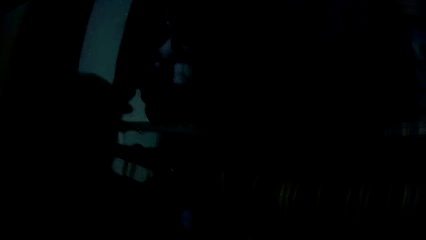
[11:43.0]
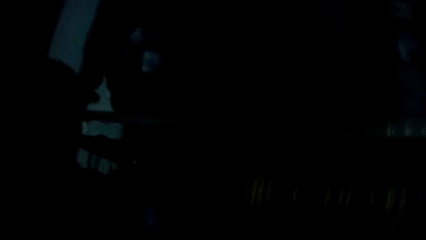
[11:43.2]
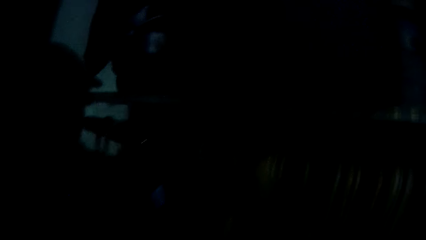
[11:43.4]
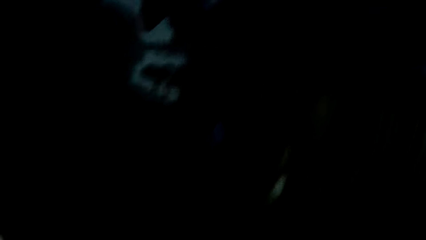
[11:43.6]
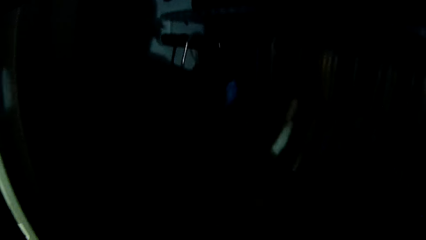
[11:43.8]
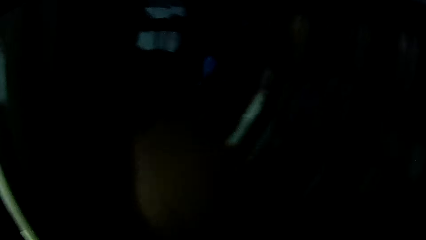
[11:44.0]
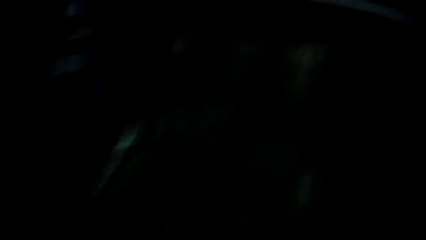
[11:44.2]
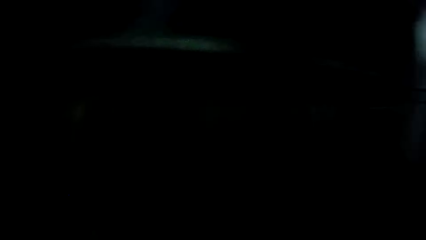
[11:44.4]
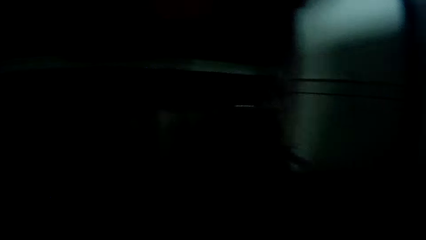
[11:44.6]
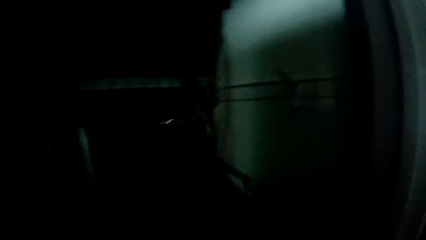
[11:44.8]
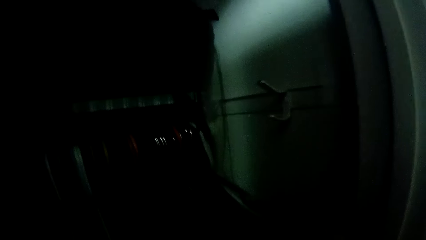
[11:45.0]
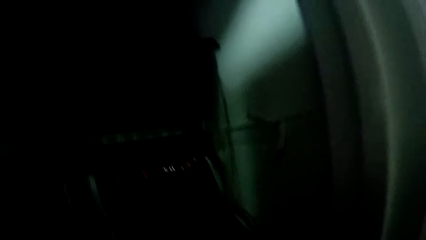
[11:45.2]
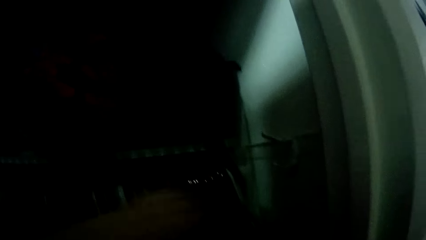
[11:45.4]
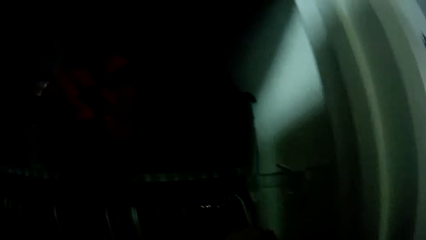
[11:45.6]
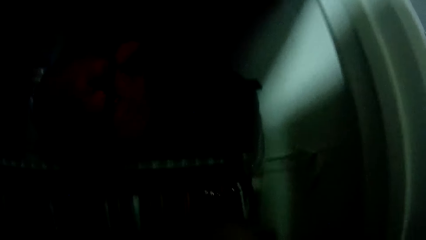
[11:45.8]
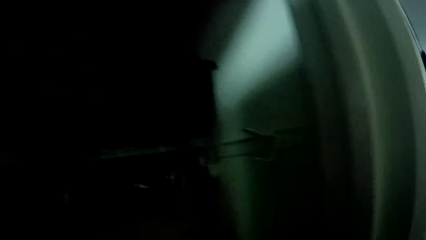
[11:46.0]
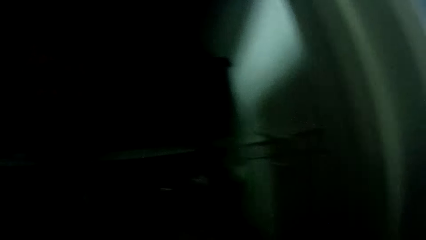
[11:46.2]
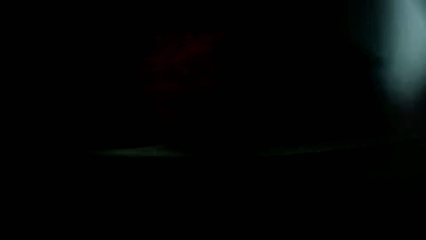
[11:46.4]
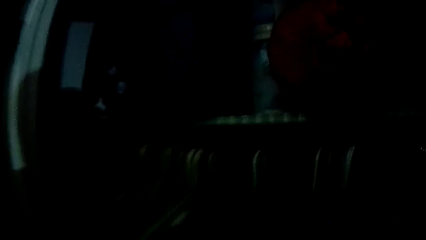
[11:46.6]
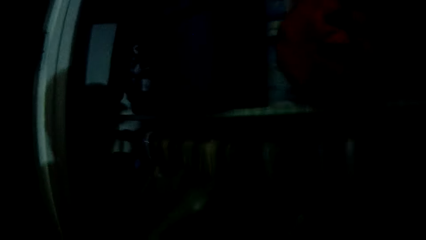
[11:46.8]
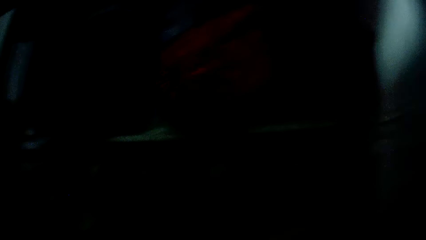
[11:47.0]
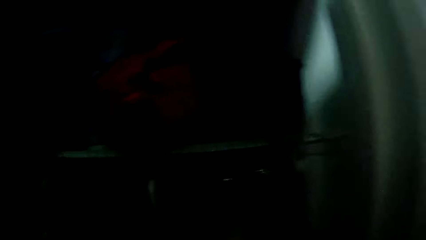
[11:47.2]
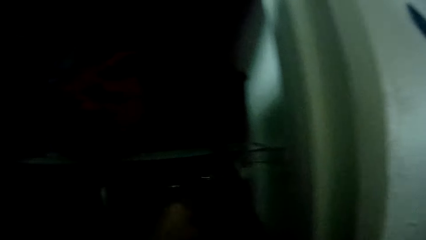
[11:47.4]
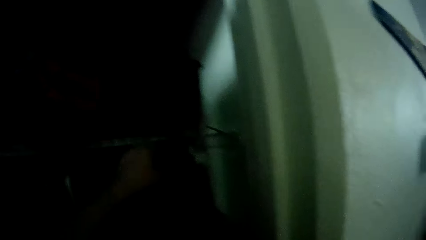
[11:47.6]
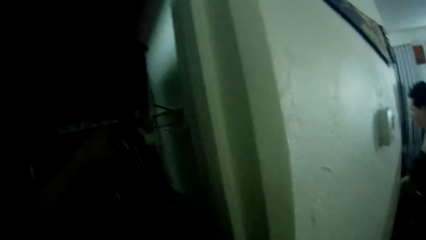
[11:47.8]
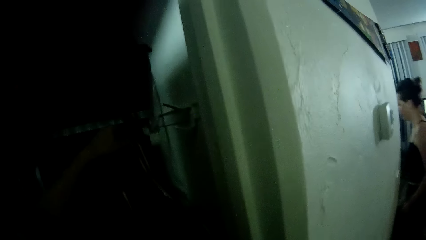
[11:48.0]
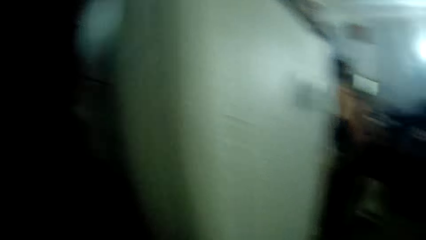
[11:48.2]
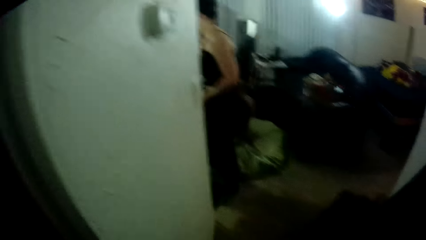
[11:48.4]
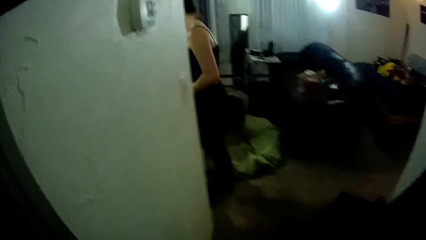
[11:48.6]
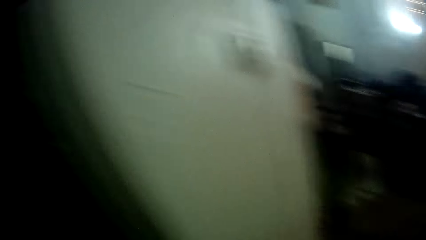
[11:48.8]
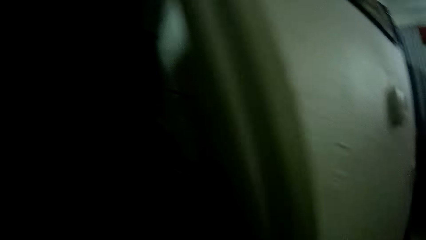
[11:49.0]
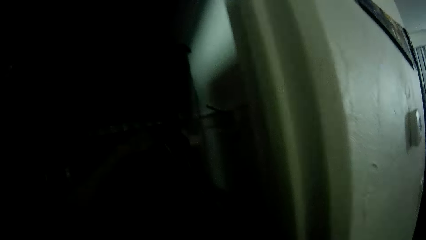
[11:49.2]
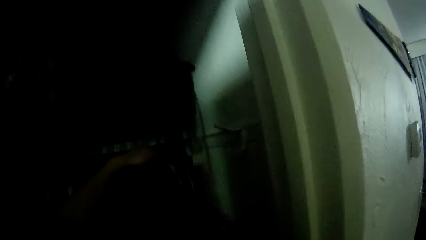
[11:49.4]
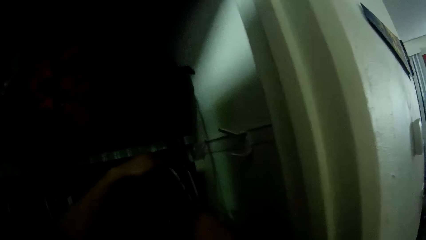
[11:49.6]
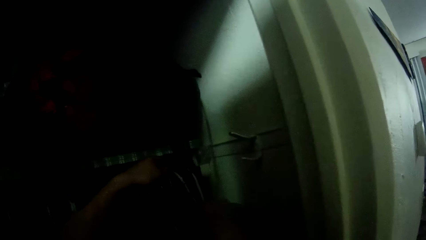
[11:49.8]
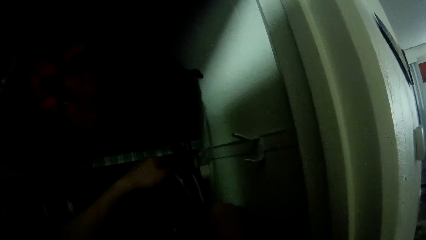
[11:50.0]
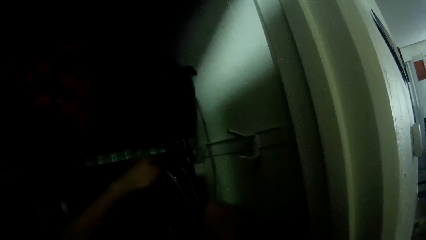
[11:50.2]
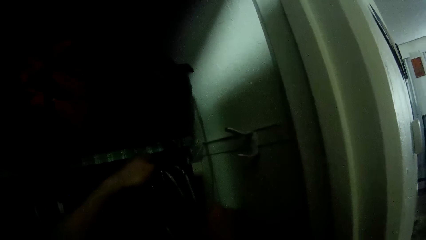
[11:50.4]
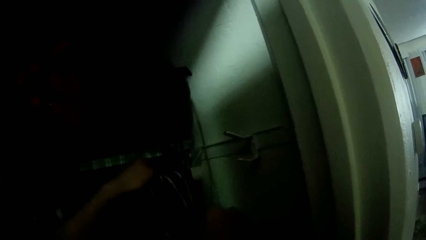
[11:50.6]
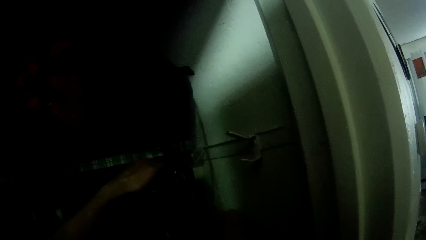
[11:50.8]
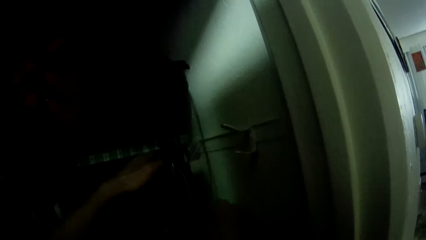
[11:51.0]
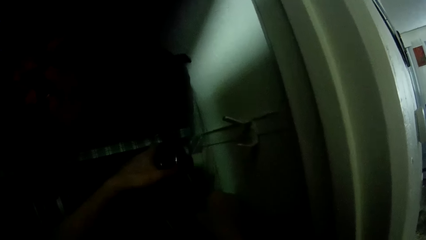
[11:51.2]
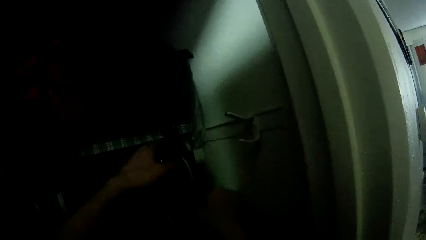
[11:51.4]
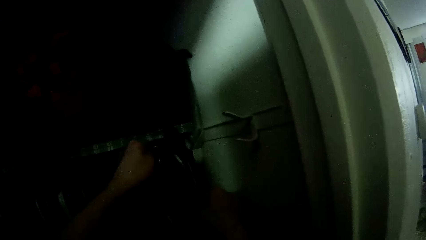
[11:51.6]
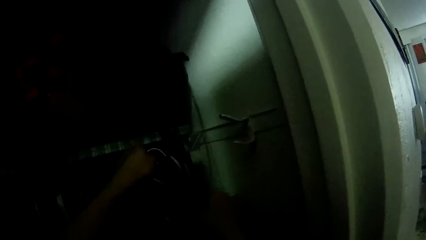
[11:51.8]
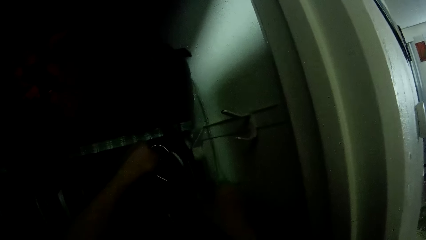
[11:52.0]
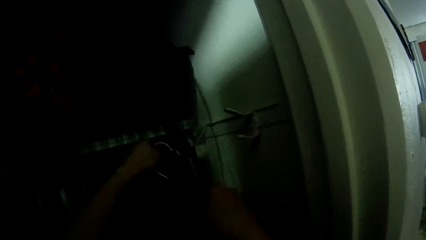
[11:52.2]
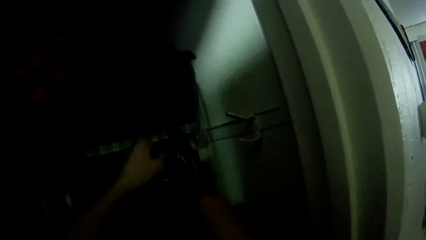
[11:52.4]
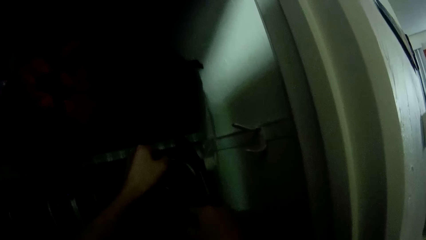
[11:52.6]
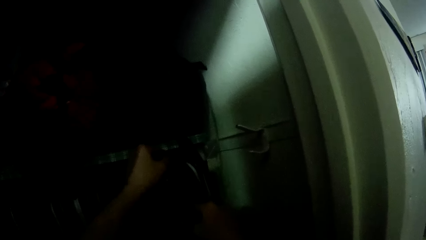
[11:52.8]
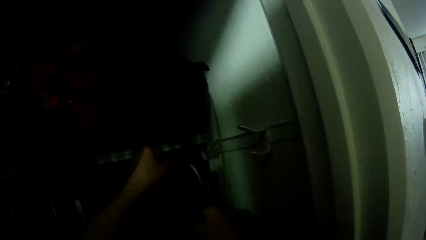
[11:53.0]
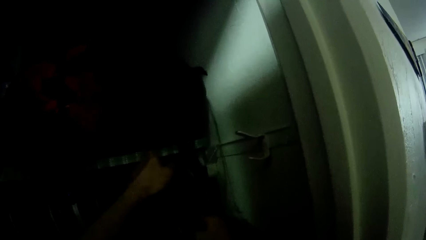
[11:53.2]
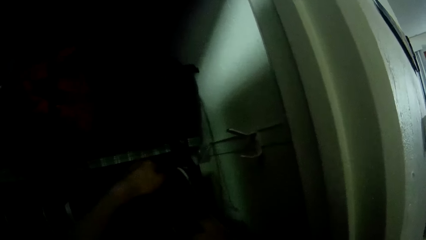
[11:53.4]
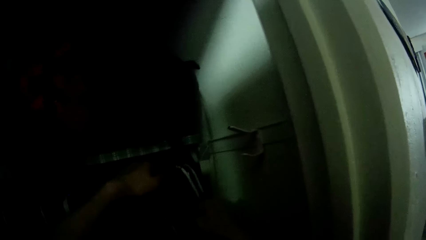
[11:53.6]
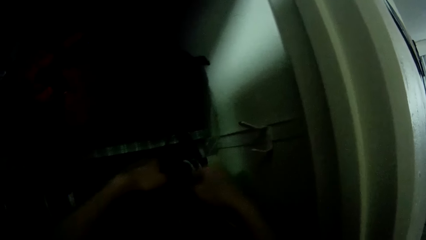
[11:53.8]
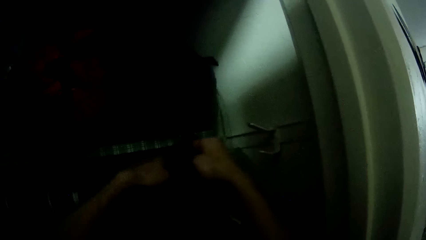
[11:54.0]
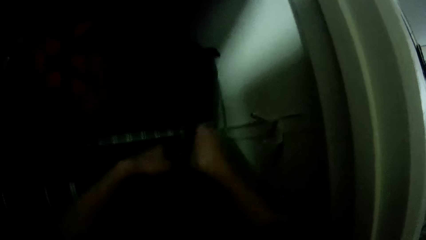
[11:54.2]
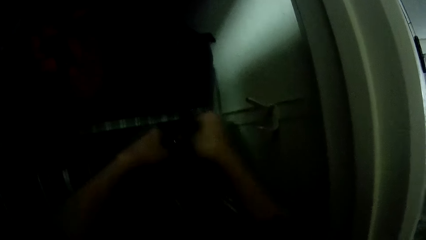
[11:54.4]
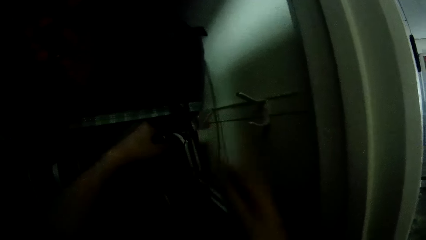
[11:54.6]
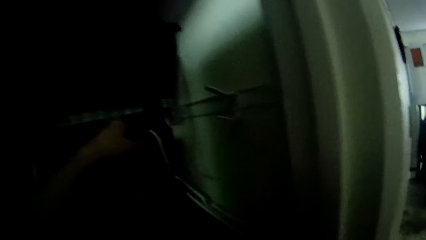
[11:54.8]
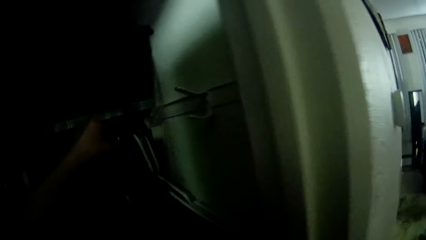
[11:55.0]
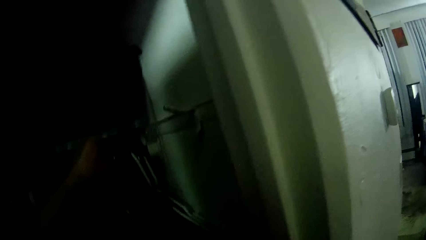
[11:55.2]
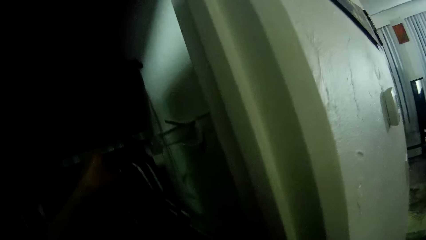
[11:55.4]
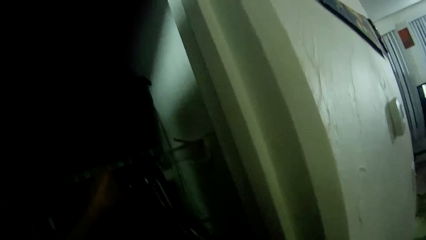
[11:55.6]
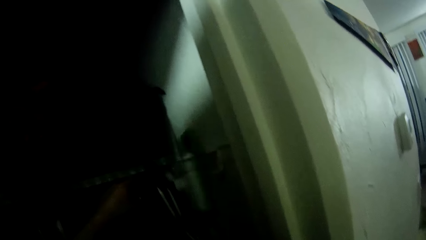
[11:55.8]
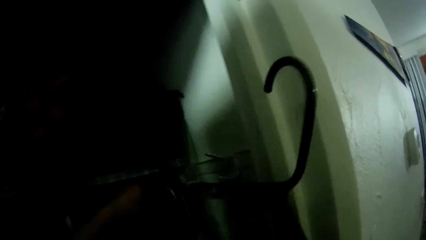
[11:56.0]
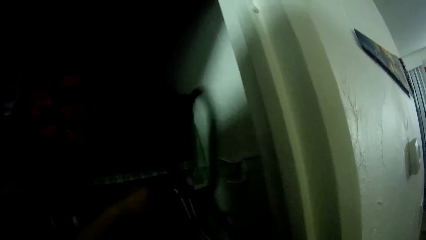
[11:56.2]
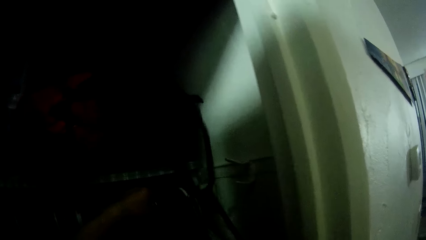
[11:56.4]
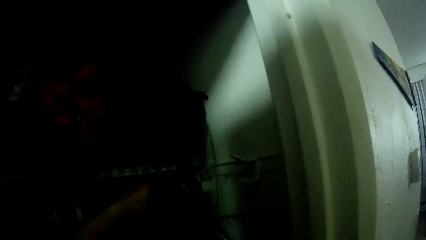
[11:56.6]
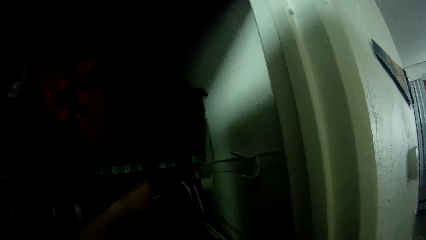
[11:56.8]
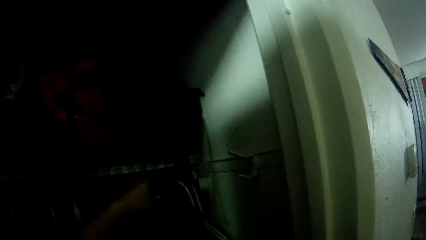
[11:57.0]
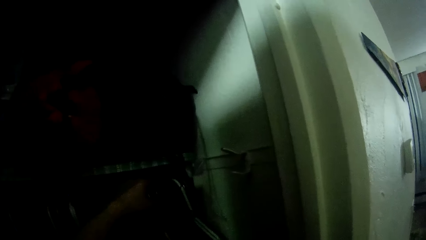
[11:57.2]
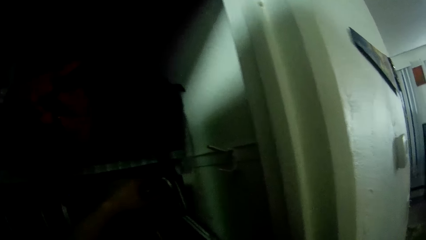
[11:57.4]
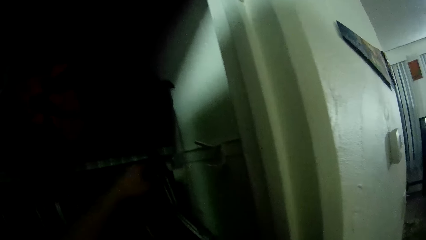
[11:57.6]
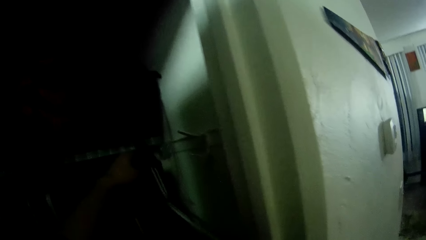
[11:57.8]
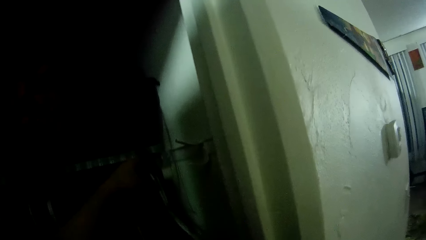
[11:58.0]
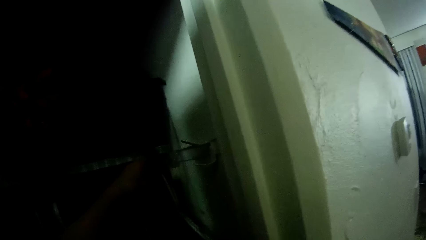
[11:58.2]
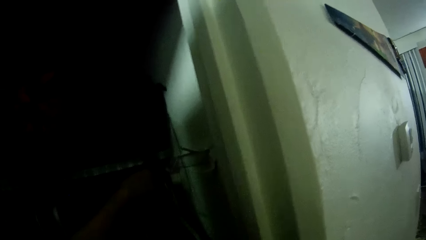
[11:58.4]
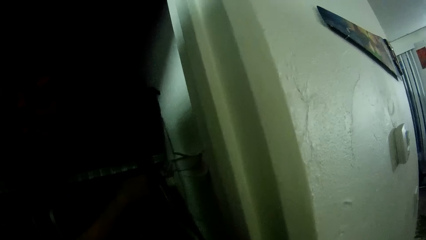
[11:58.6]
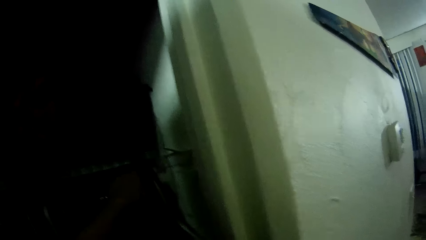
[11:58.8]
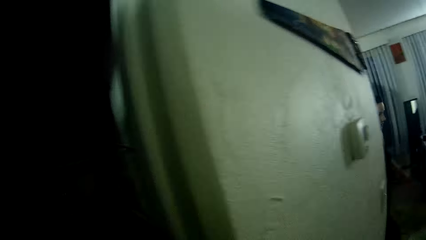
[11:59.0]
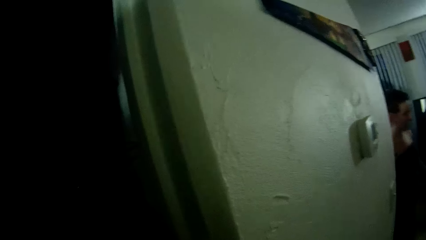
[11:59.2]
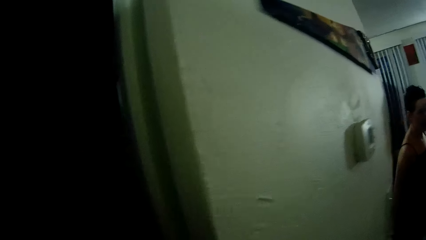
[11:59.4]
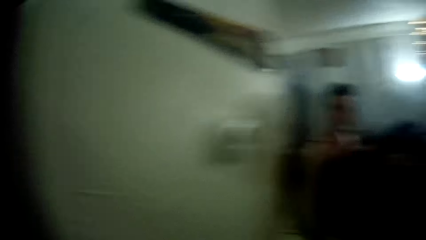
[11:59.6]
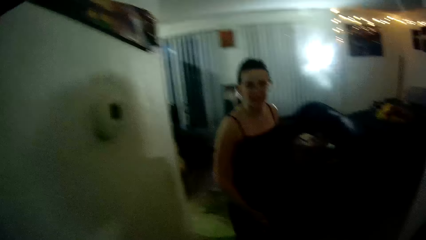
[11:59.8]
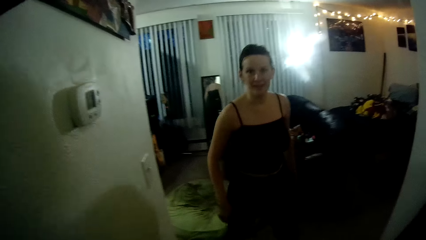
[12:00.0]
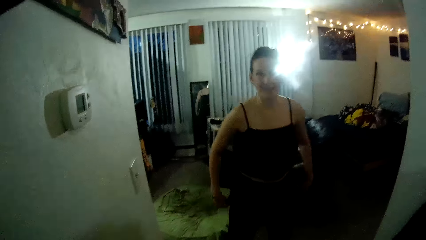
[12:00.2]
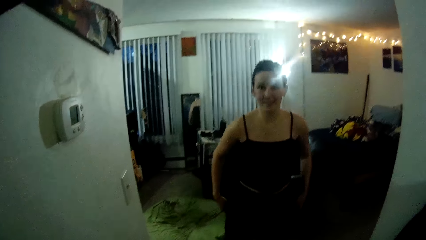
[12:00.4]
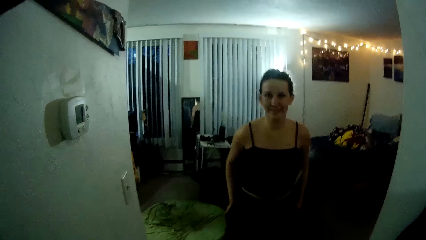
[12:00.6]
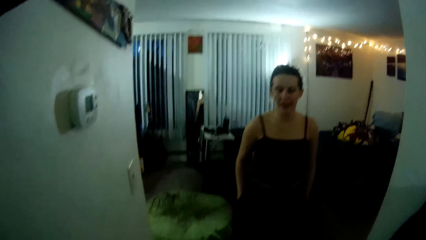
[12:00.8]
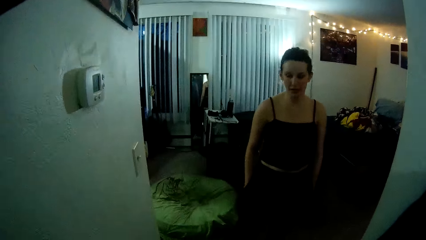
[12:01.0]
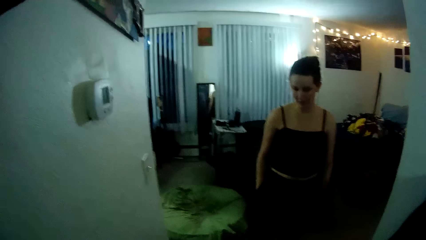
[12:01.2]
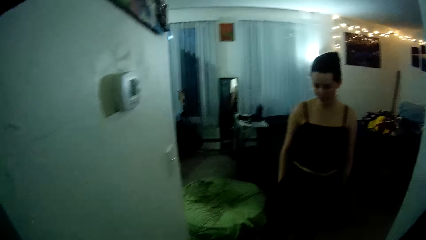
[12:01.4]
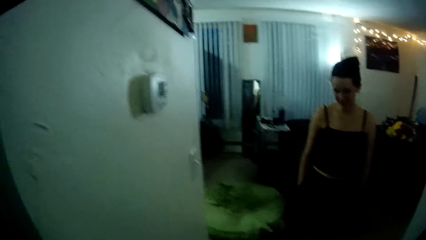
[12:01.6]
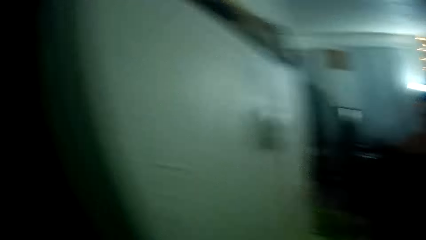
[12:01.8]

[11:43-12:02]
The camera wearer adjusts the pile of hangers with his left hand. He adjusts the pile of hangers with both hands. He holds a black hanger in his right hand. He hangs the black hanger in the wardrobe with his right hand. He adjusts the pile of hangers with his left hand. He lifts a hanger. He looks around.
